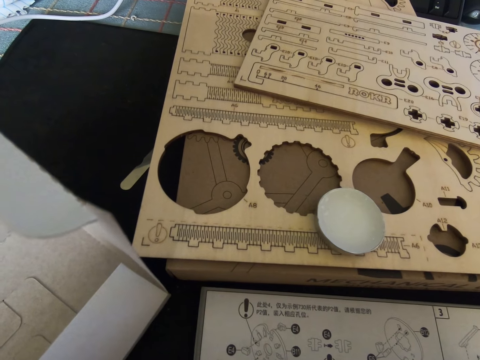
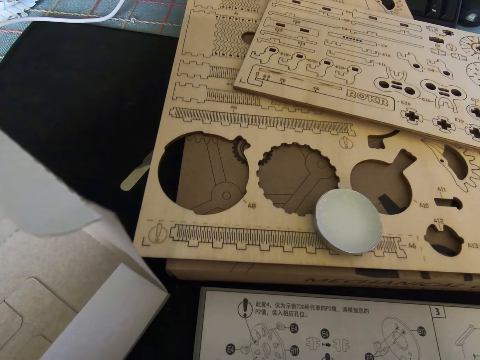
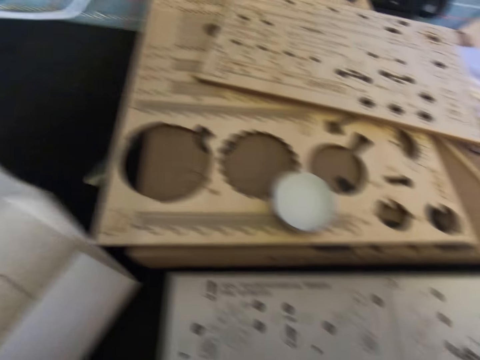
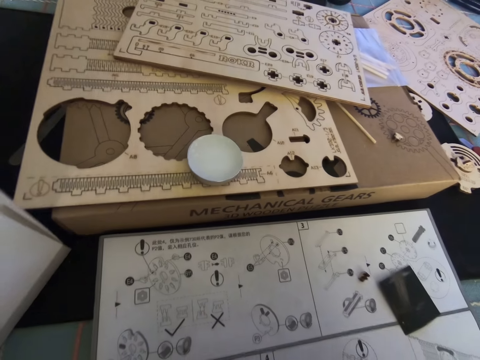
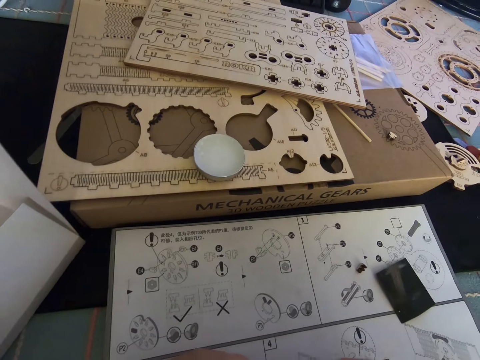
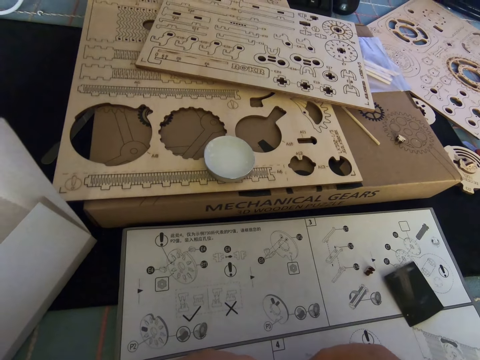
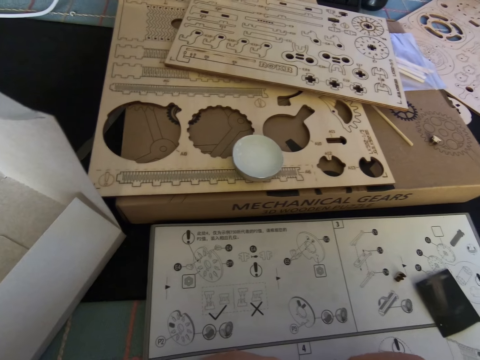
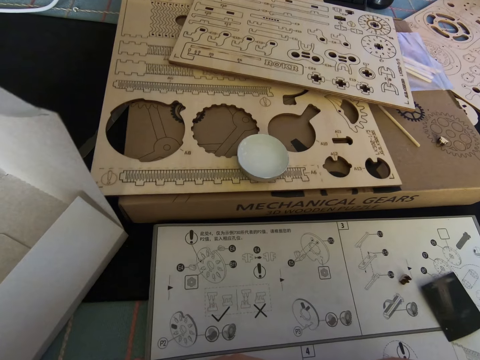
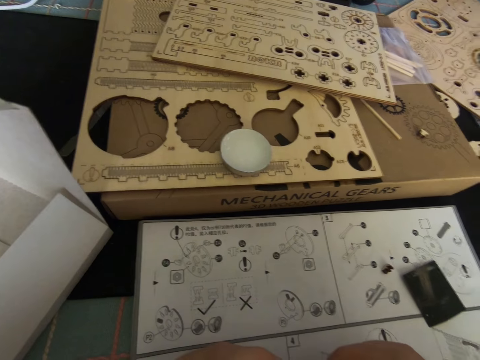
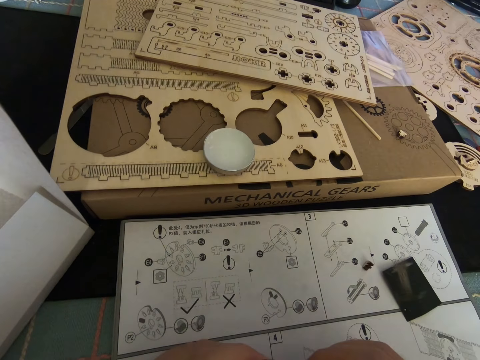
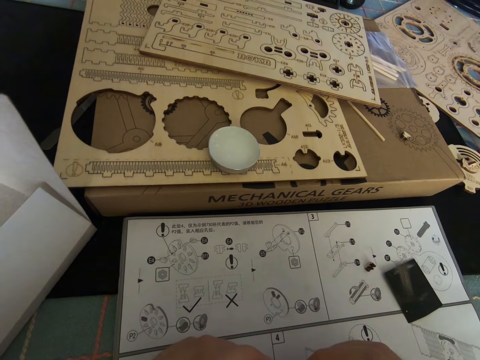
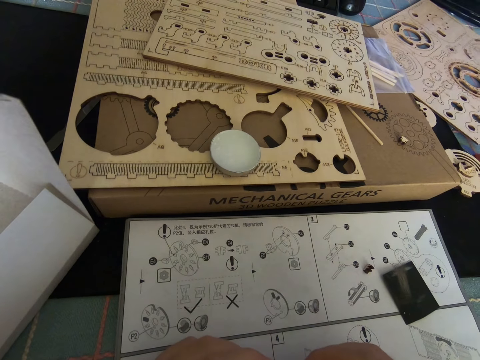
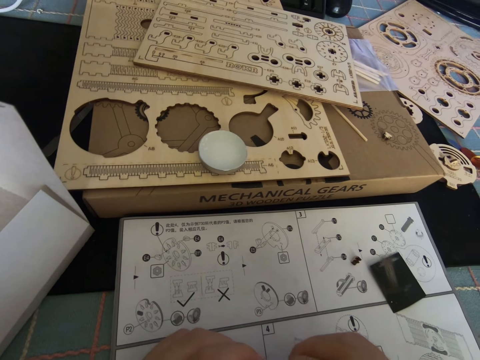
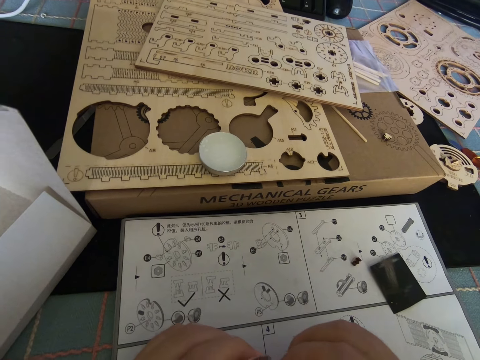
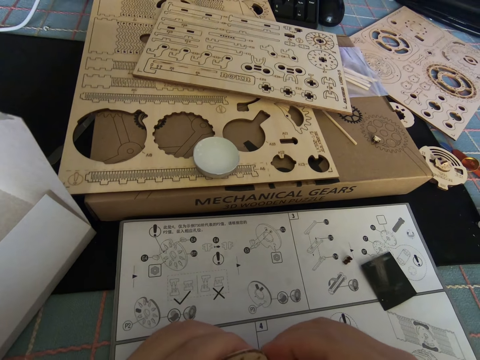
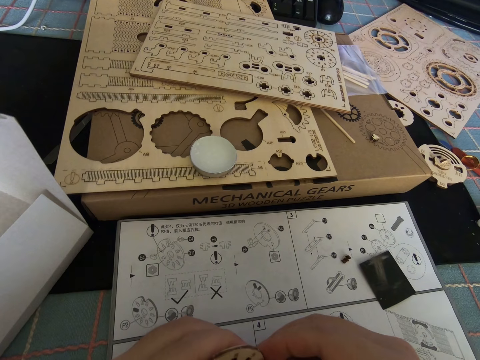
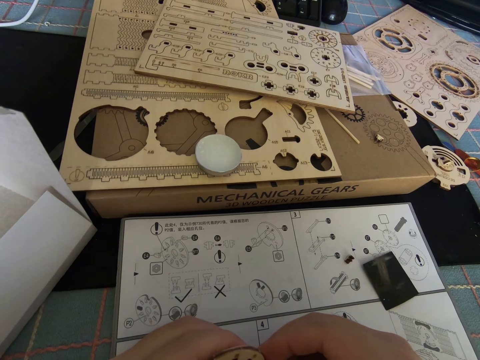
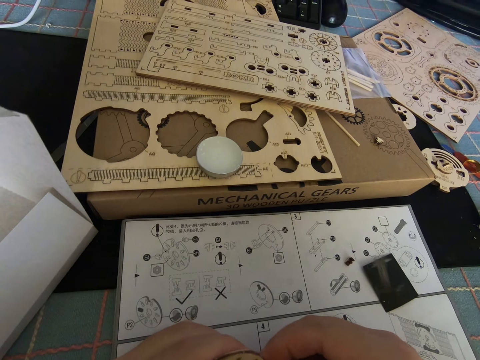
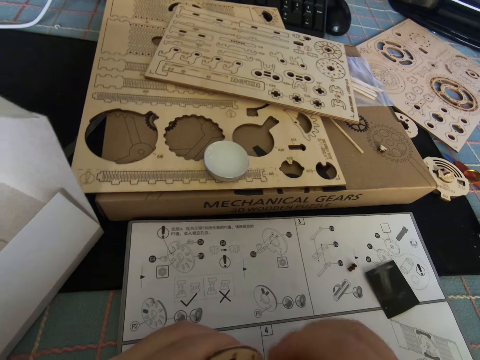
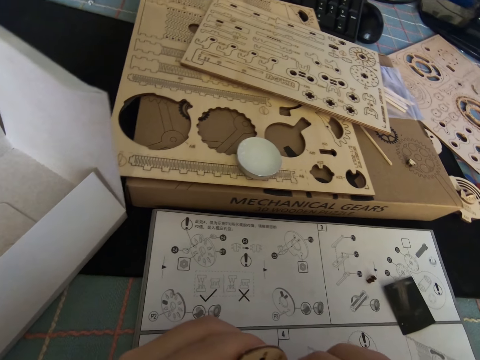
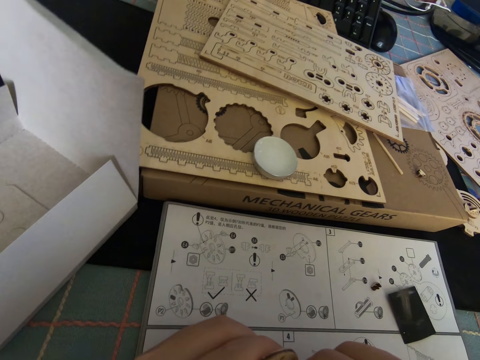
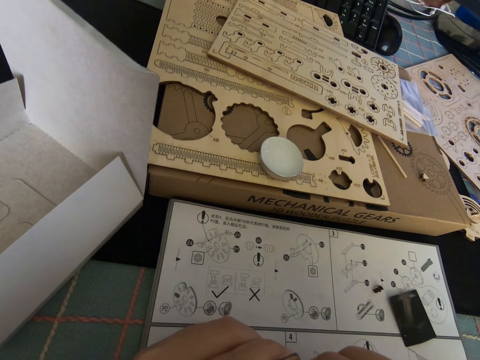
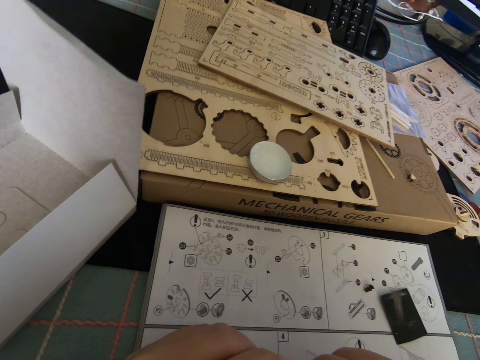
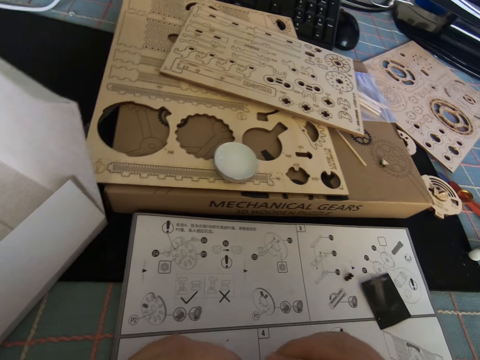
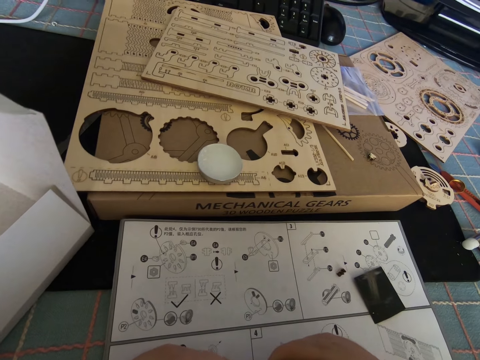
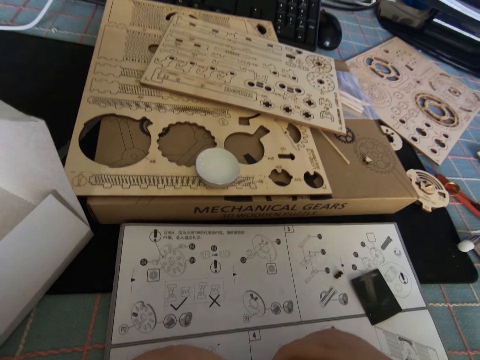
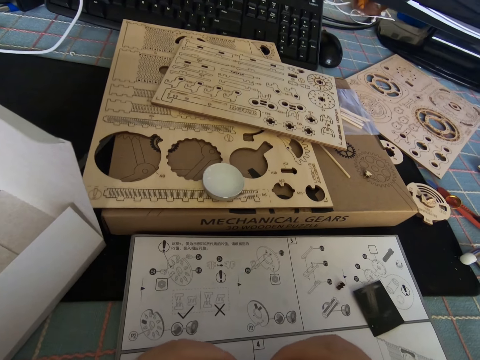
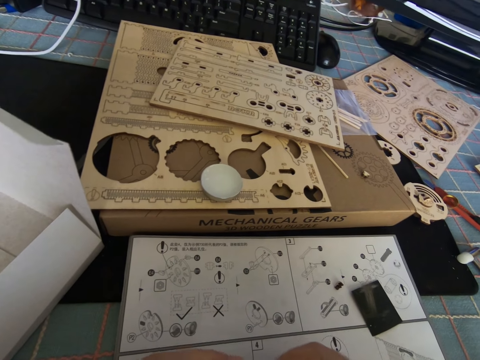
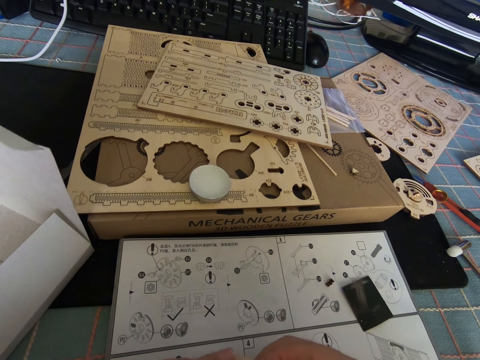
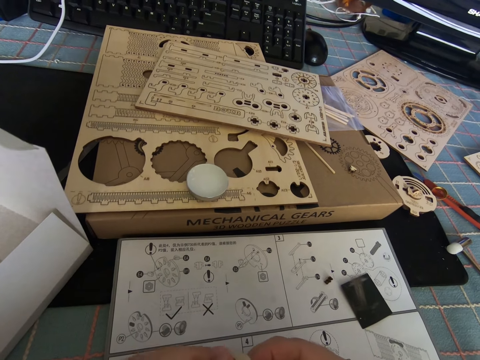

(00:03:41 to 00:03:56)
The camera wearer does something.

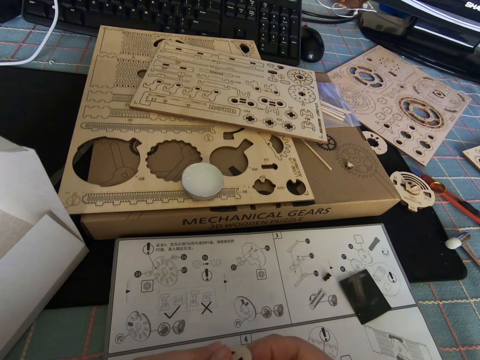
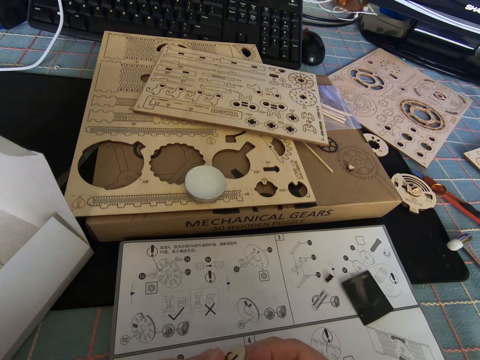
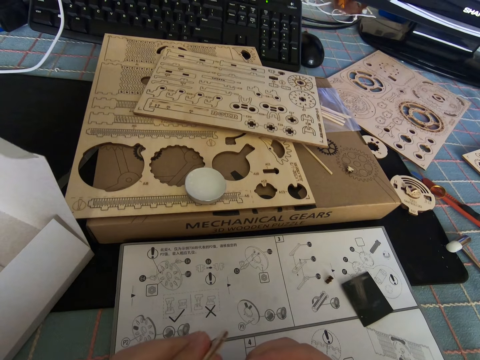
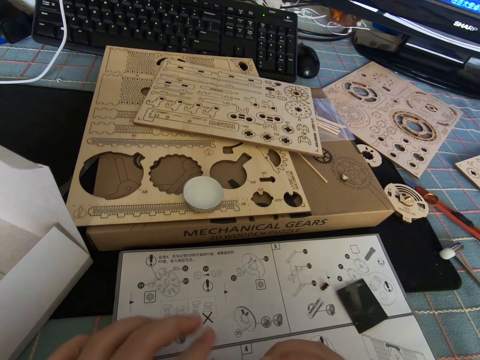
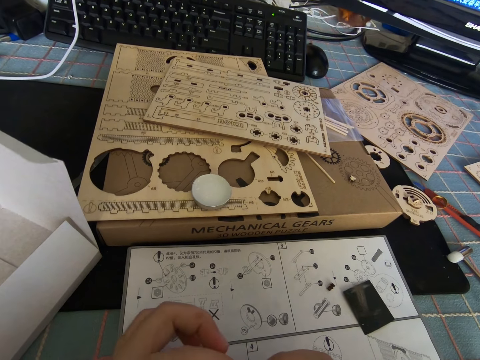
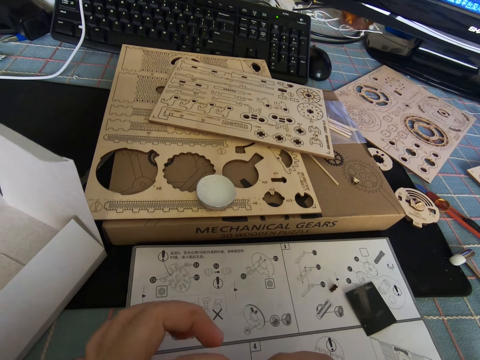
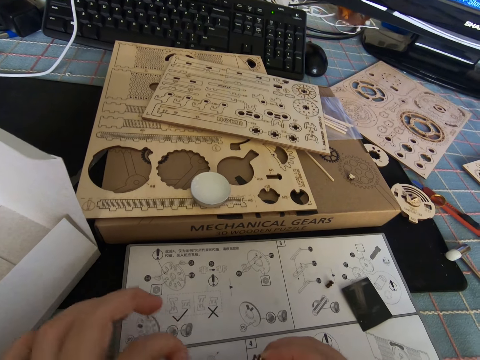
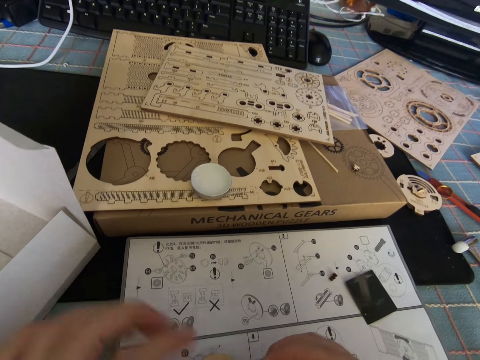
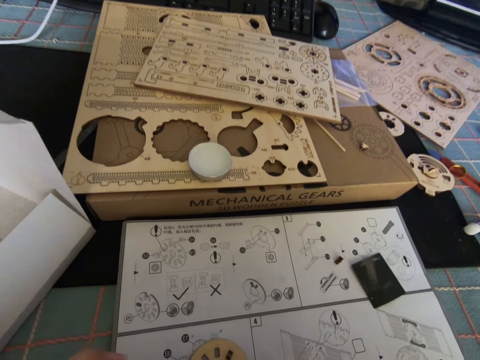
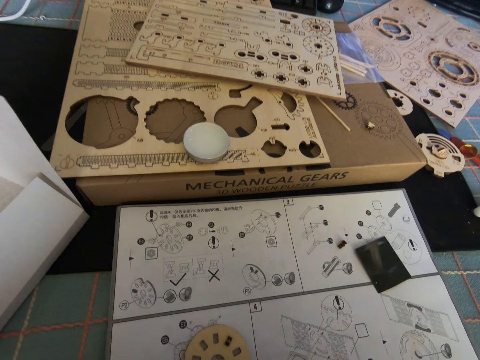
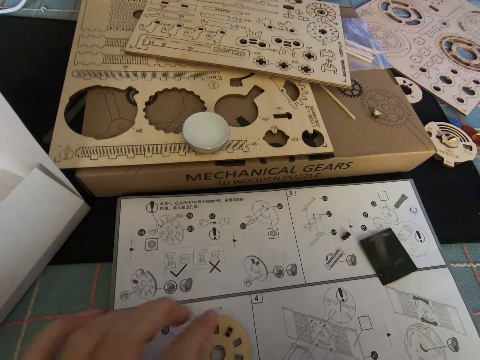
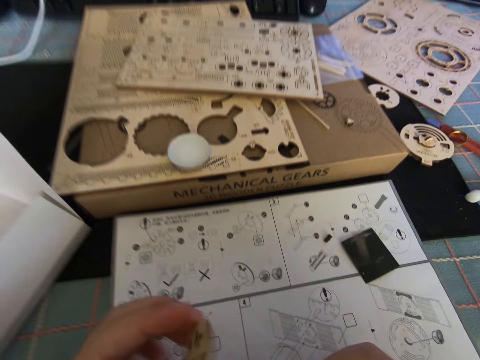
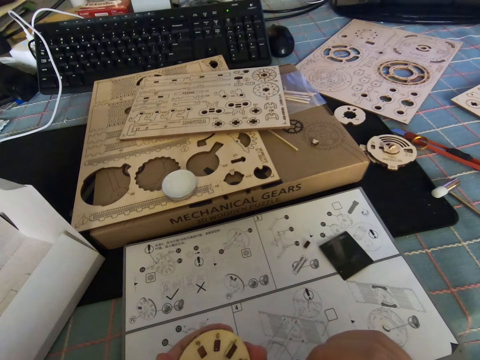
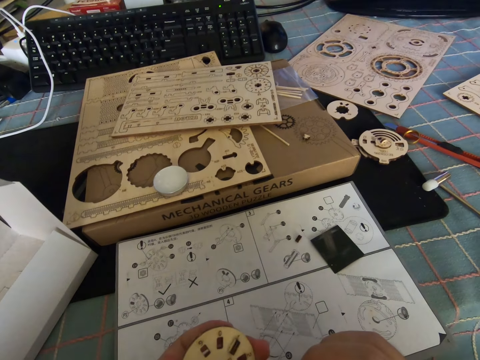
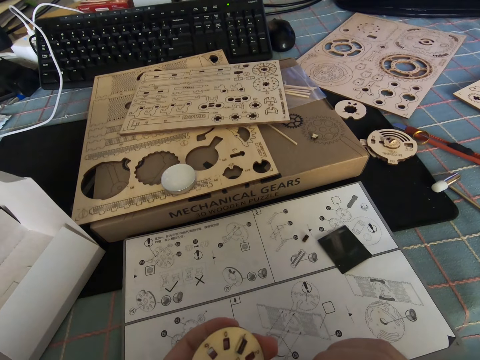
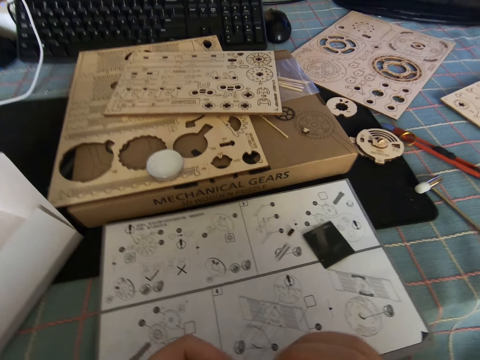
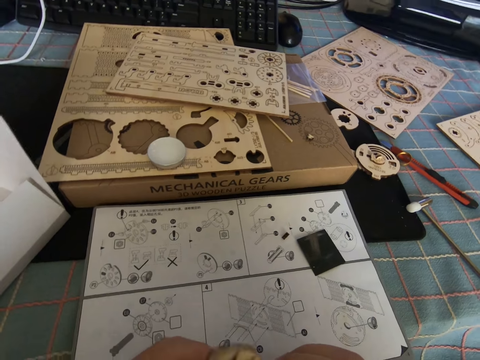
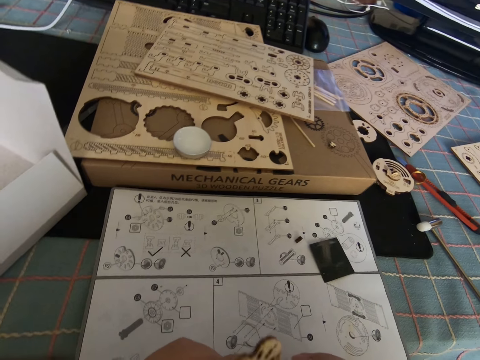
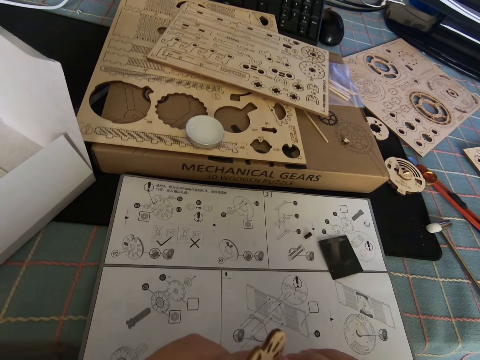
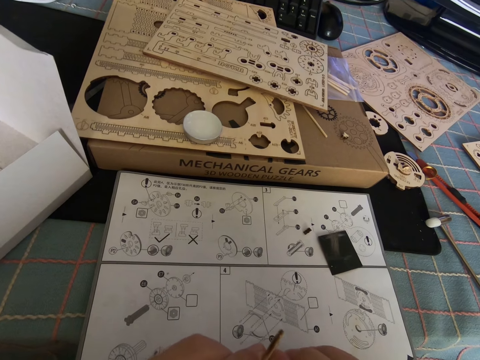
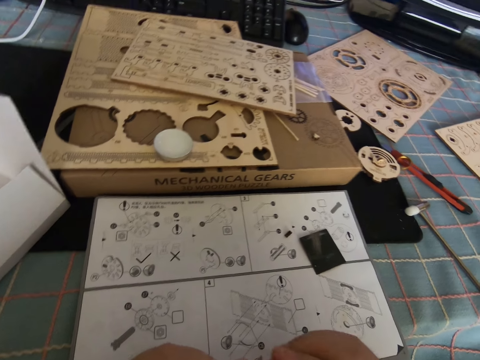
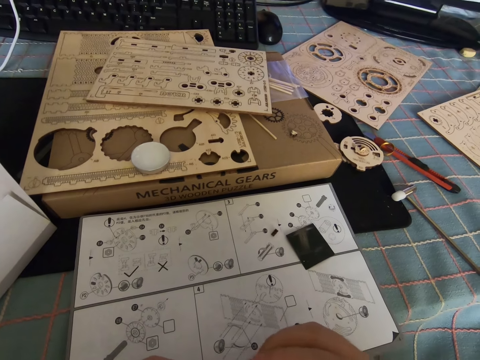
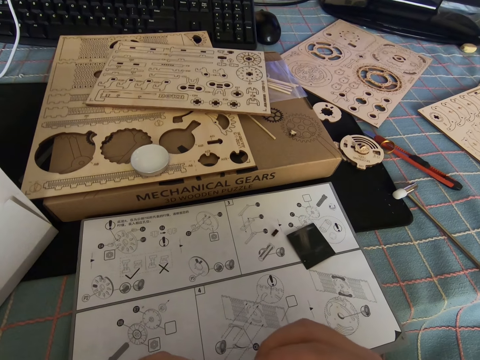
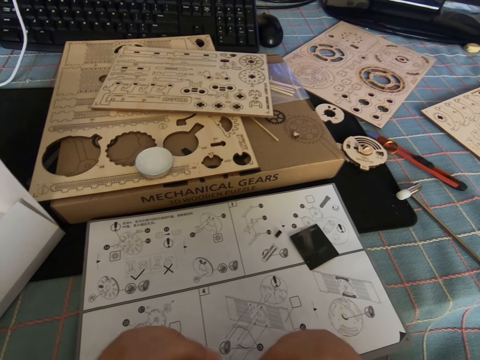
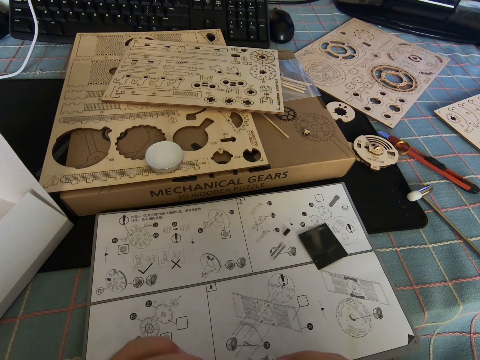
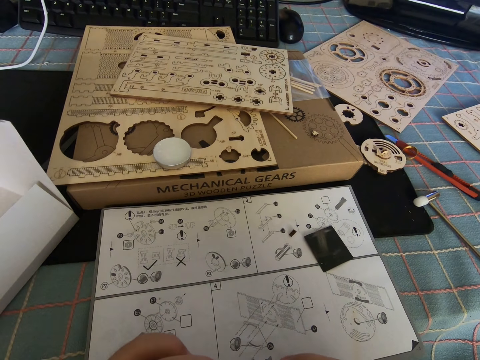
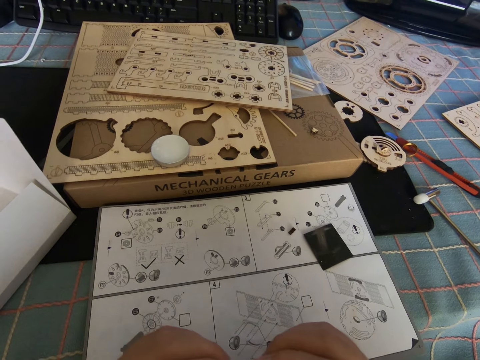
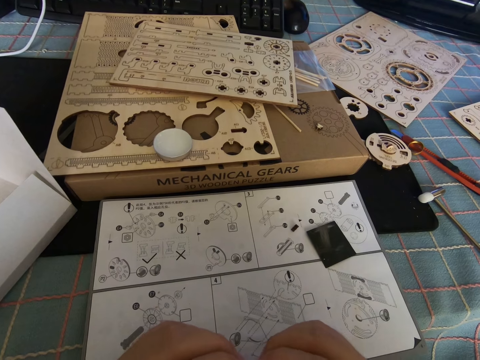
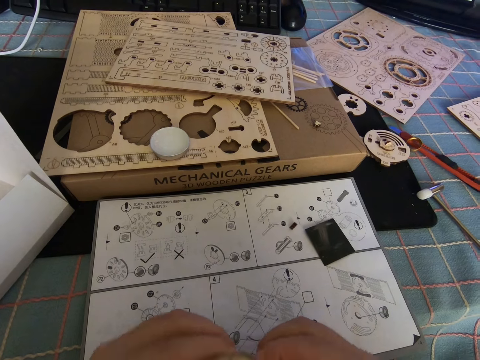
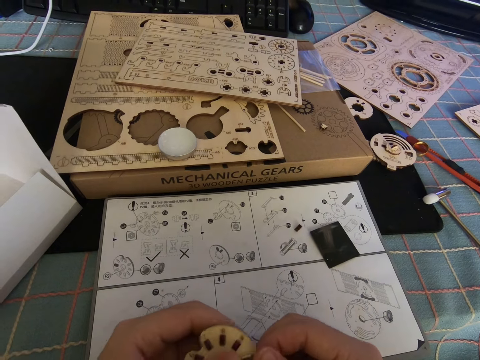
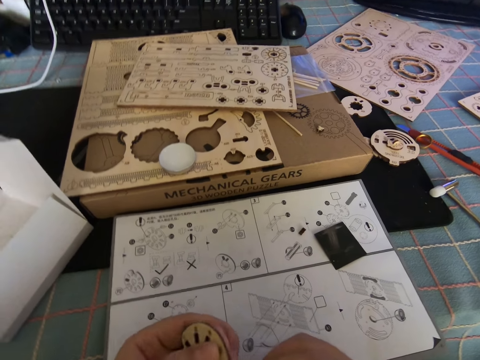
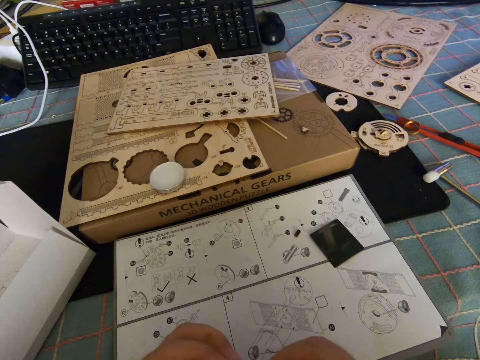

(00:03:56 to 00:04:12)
The camera wearer picks the model piece from the manual. They do something.
